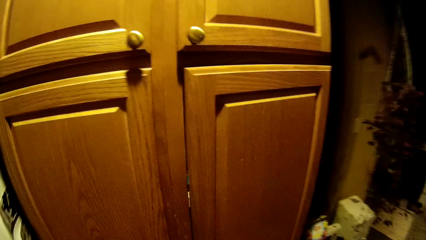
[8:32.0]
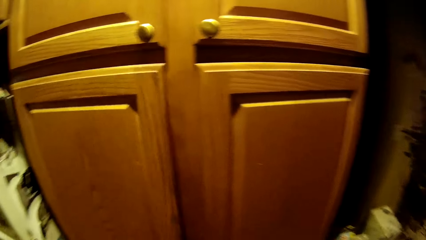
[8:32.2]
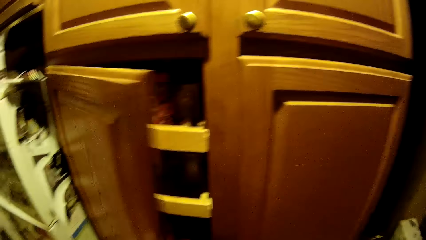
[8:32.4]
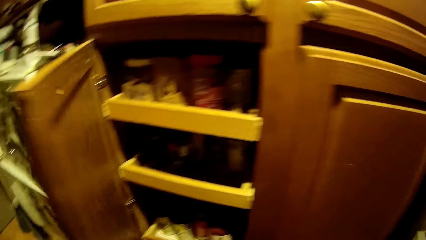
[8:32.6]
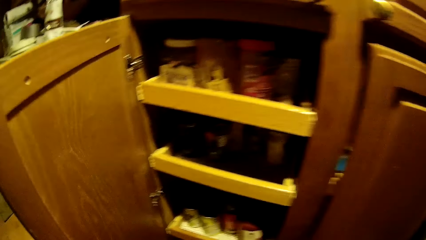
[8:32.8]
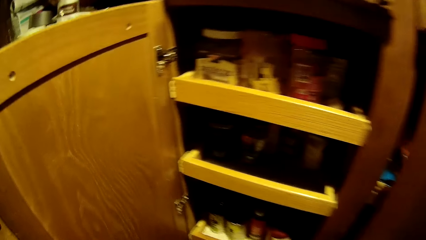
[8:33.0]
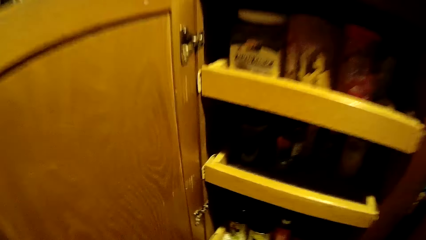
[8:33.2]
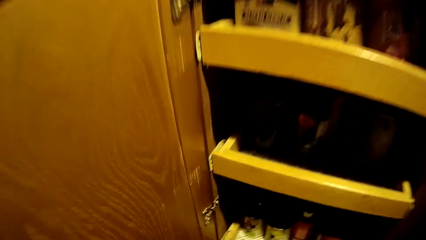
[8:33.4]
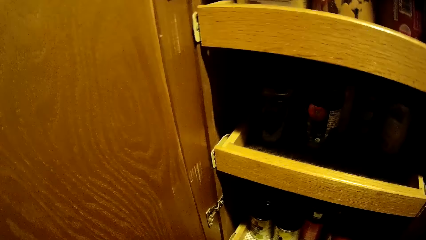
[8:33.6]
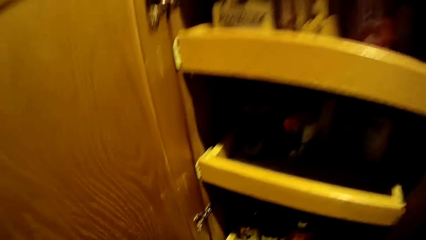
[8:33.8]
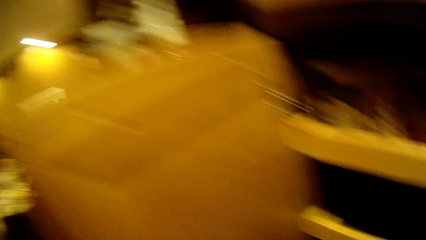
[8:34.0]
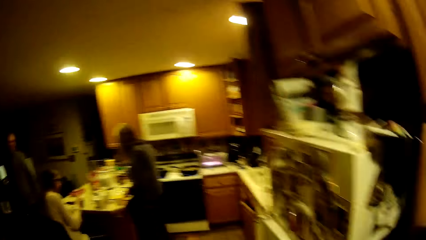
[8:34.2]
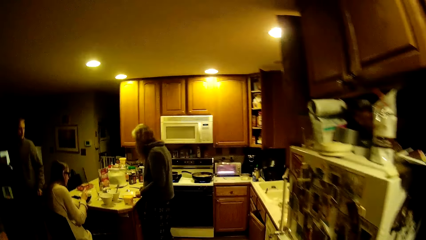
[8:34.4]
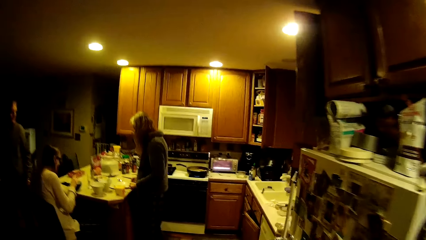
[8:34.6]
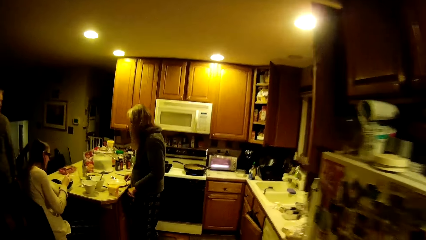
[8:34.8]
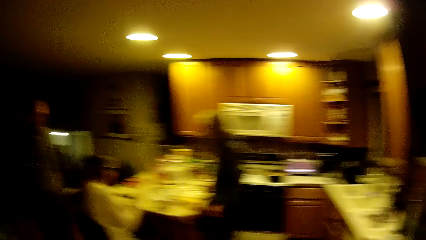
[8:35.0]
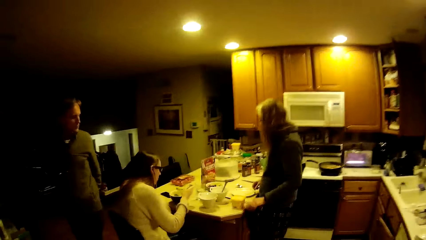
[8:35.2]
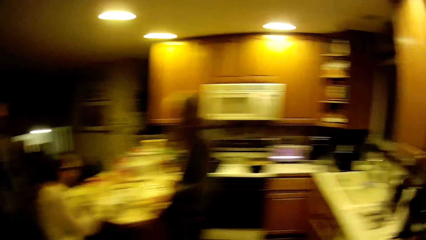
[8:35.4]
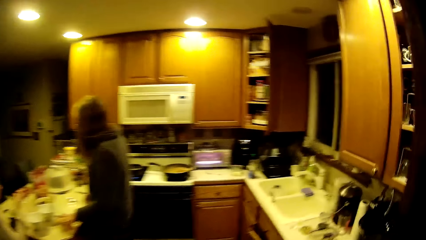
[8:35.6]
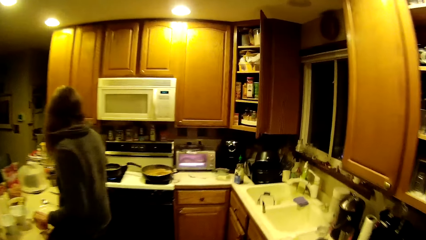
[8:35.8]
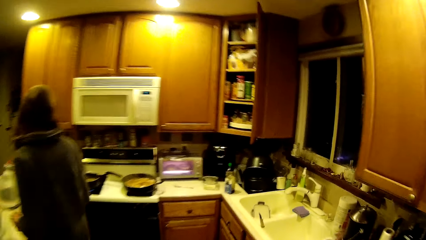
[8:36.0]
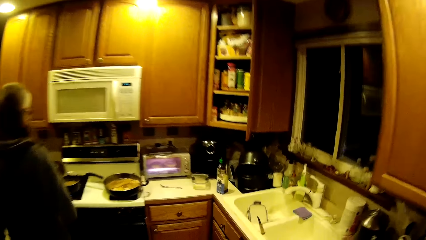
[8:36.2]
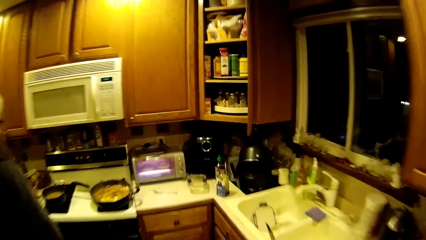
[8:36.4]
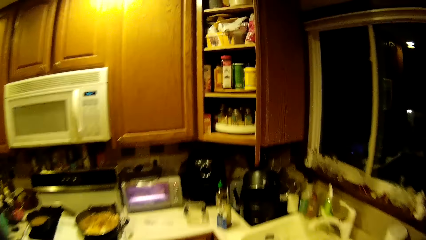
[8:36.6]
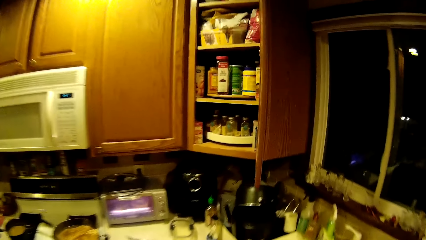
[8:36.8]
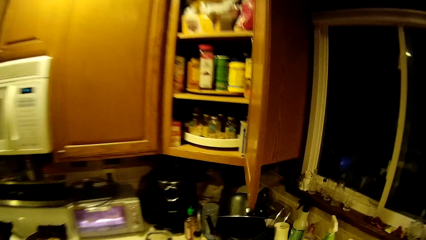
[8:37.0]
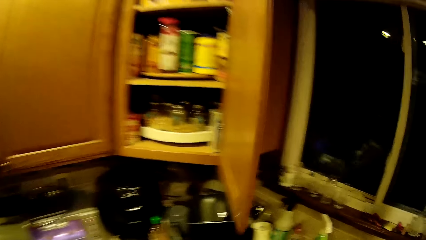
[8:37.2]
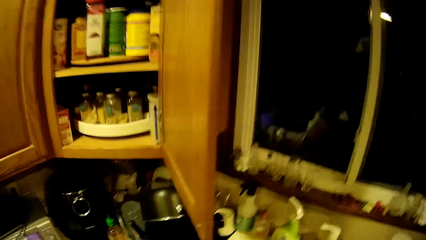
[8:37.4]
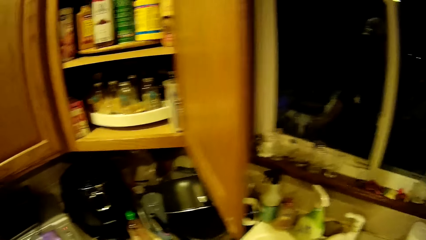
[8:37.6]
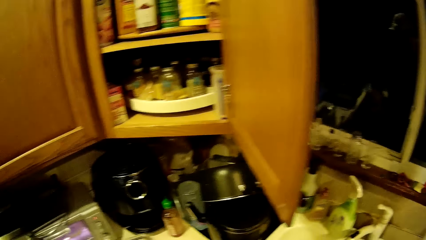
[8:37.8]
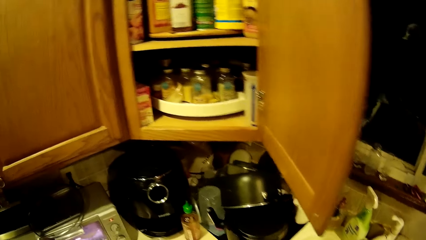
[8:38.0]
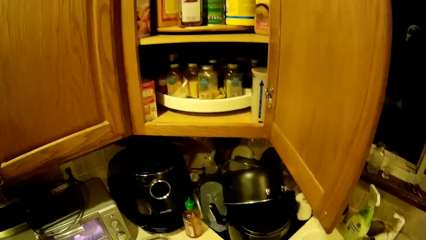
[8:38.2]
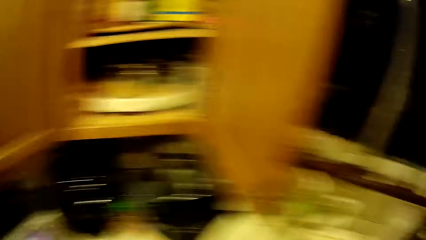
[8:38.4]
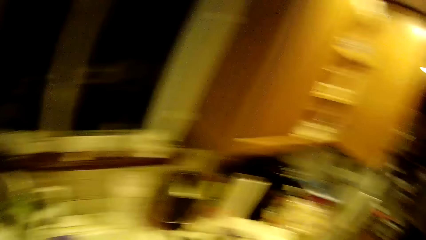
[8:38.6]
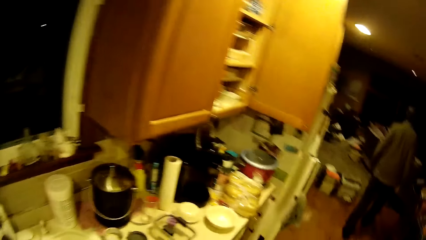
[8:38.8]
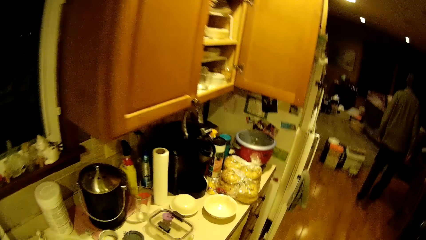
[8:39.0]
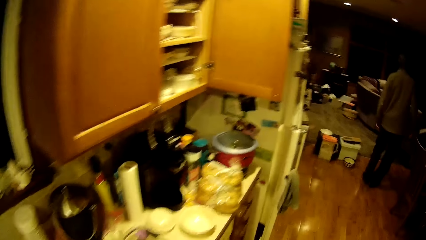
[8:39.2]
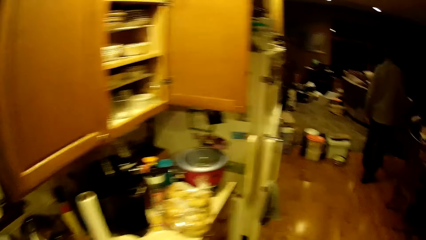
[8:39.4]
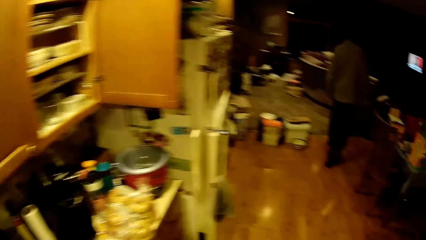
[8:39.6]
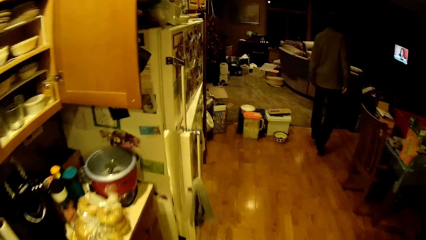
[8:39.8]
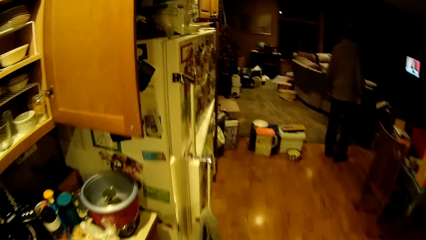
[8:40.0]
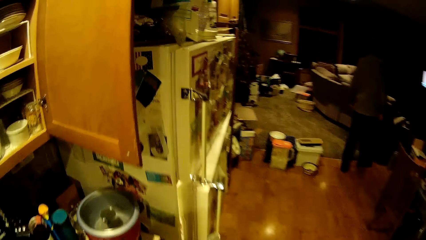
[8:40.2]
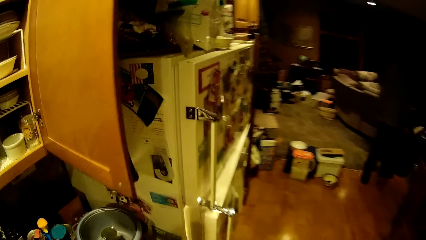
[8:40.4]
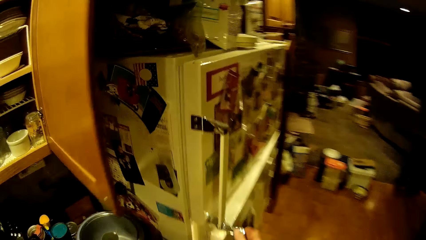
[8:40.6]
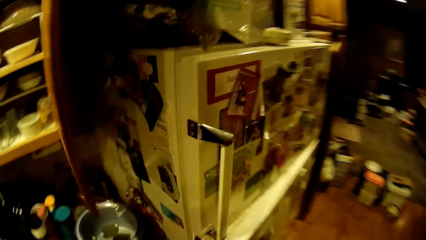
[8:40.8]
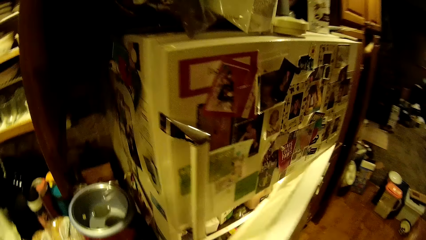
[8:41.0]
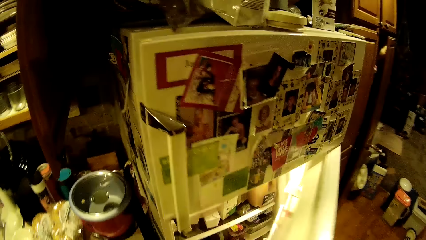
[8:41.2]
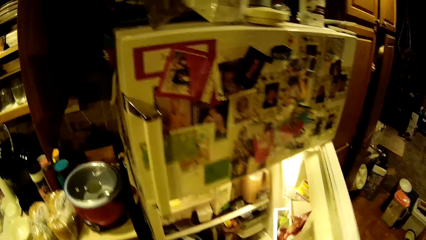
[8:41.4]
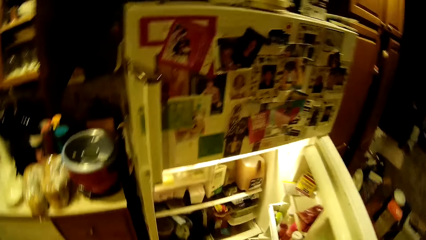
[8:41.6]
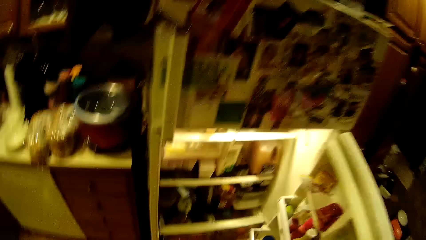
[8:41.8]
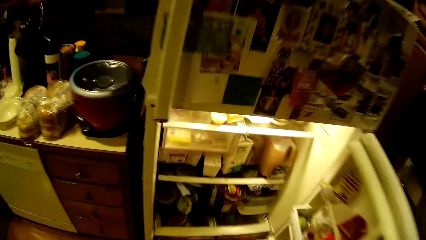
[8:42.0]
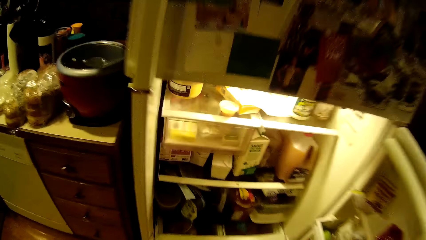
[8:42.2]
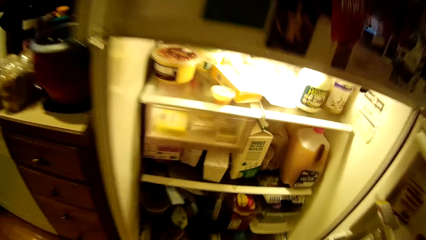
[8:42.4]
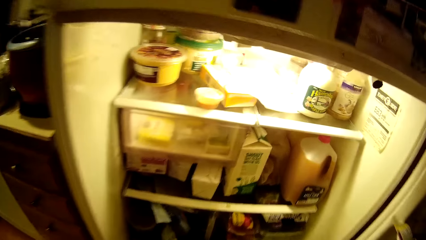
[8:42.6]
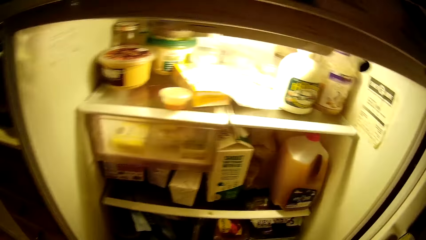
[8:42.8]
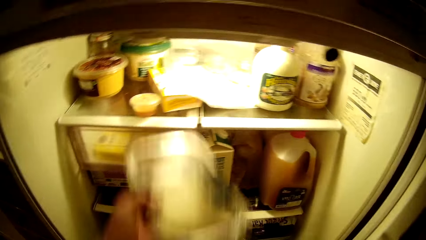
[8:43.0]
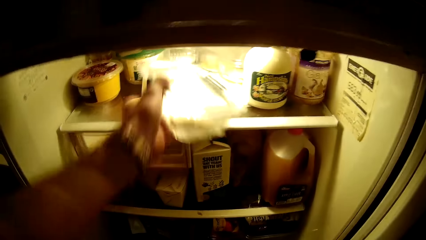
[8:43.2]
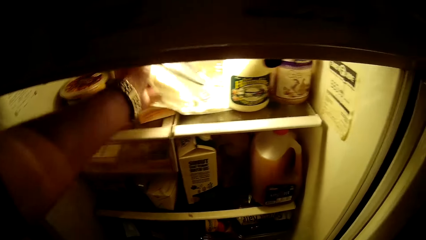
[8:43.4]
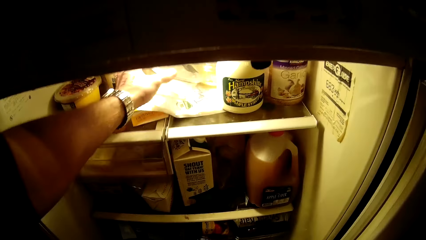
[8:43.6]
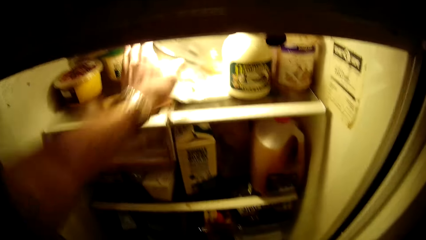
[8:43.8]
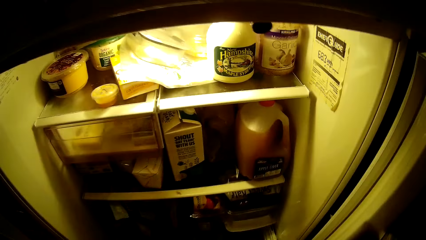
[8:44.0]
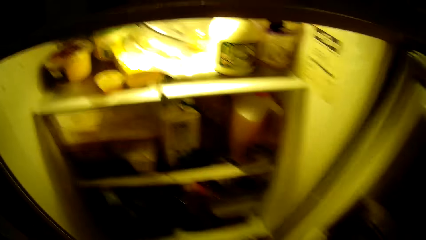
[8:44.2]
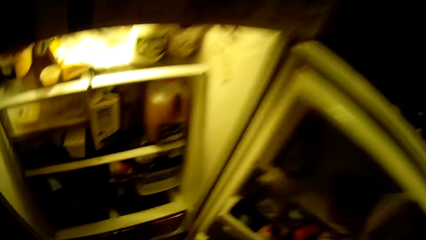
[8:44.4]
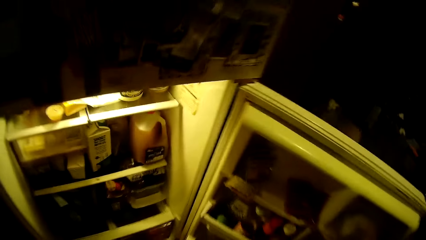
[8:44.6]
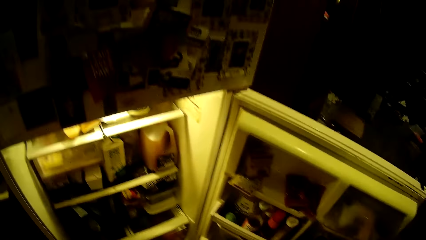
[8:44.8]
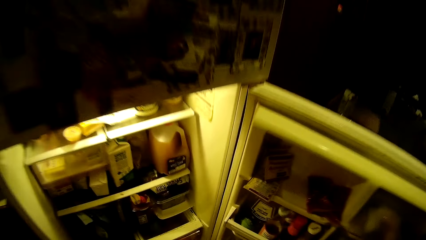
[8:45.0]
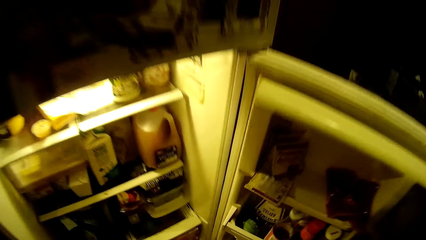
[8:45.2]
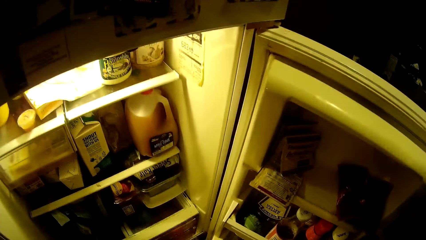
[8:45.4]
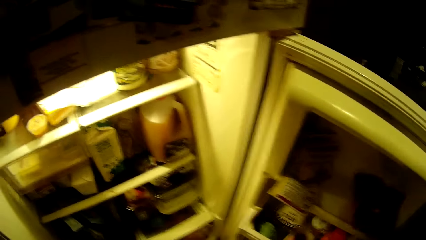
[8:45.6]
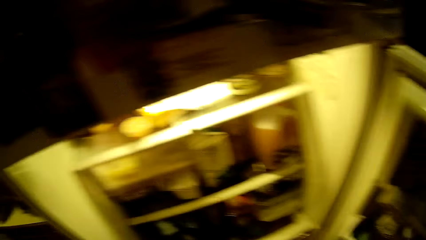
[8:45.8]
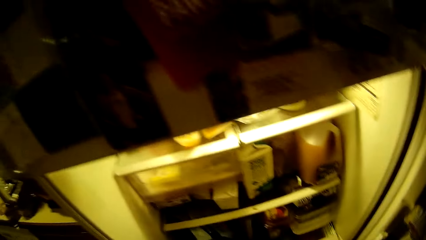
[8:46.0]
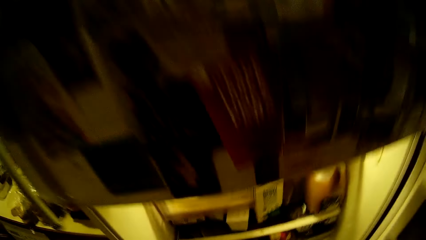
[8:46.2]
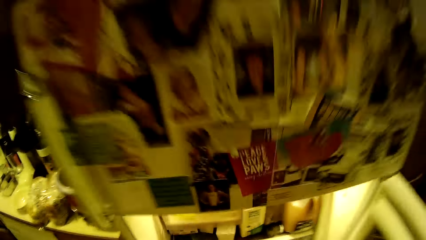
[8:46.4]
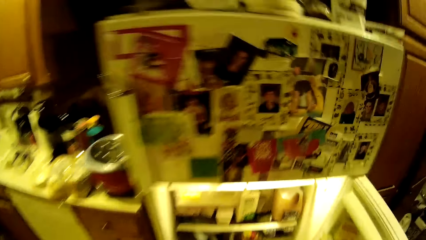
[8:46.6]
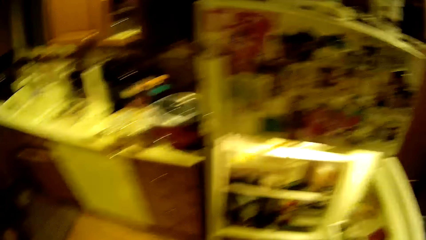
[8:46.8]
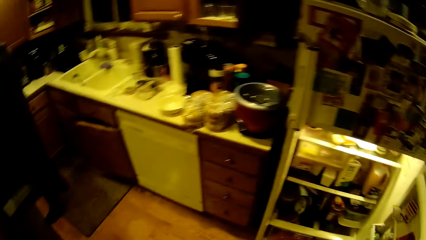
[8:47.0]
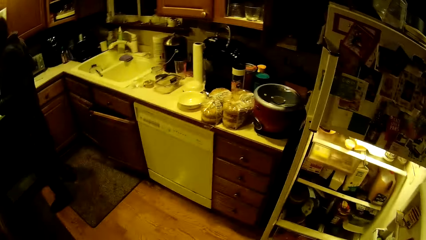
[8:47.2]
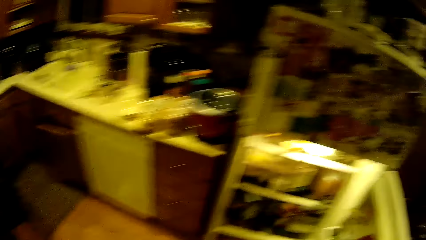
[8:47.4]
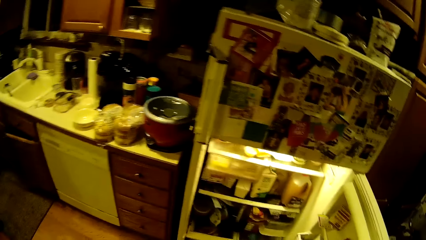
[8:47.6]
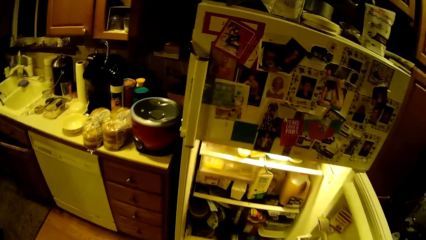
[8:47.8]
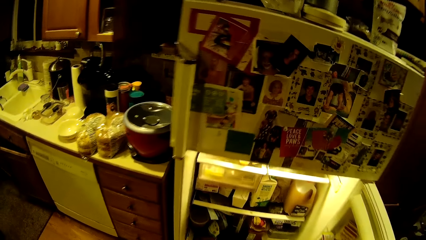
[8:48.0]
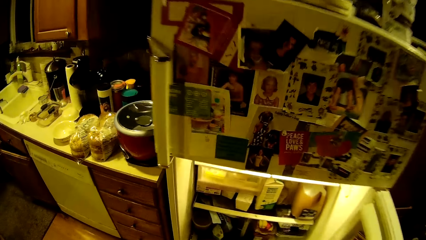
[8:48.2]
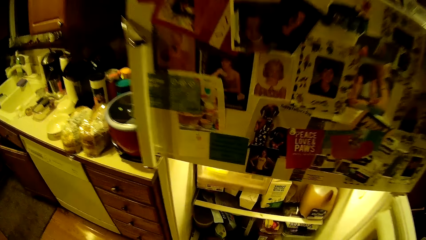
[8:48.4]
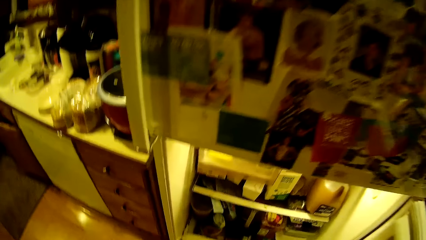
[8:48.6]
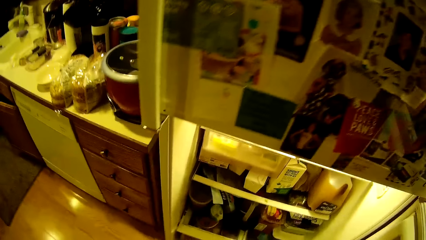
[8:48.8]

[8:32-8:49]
The camera wearer opens a wardrobe with his left hand. He places the red bag of flour in the wardrobe with his right hand. He closes the wardrobe with his left hand. He walks in the kitchen. He opens the refrigerator with his right hand. He places a container in the refrigerator with his left hand.
